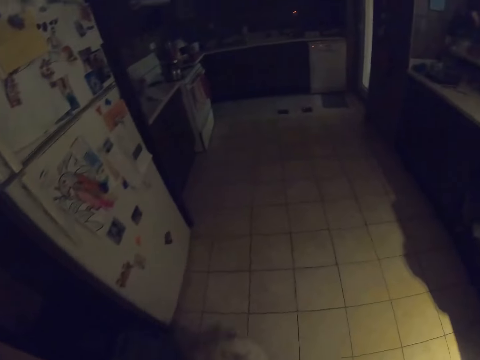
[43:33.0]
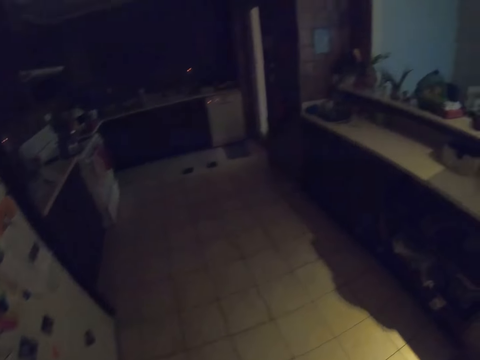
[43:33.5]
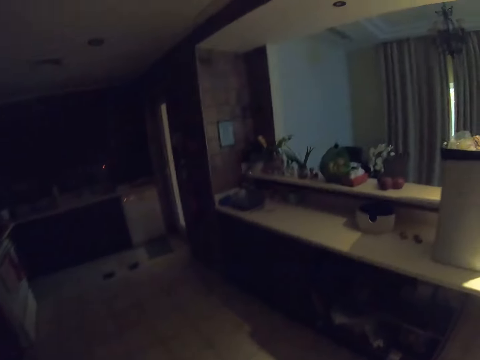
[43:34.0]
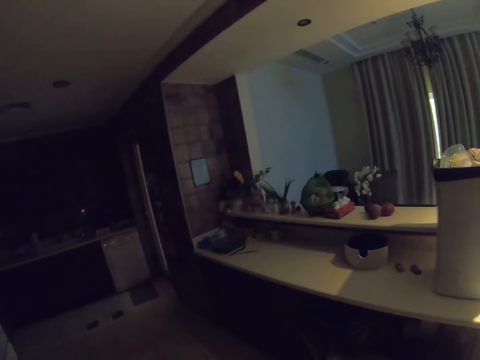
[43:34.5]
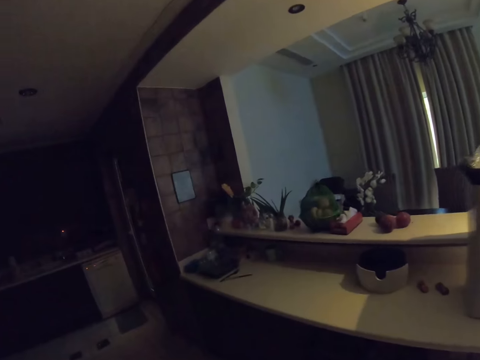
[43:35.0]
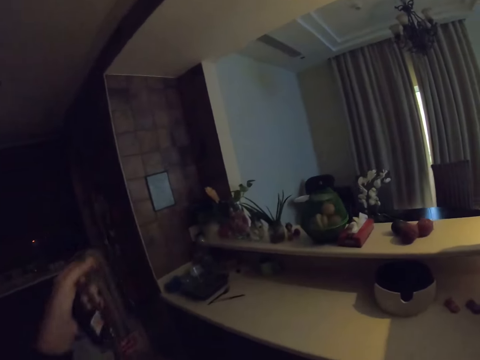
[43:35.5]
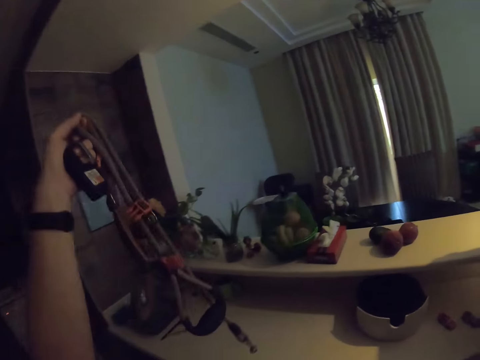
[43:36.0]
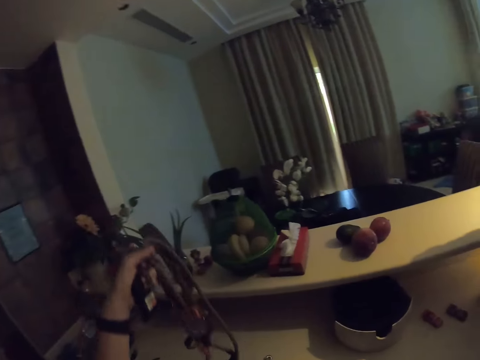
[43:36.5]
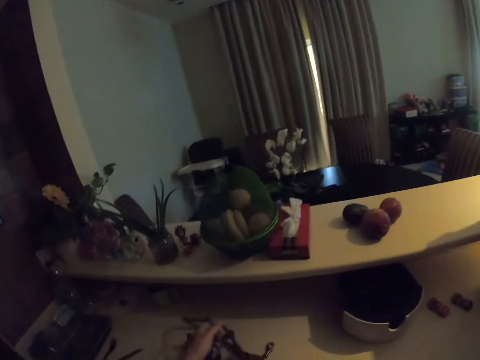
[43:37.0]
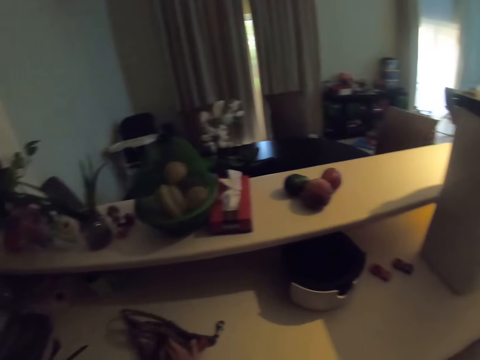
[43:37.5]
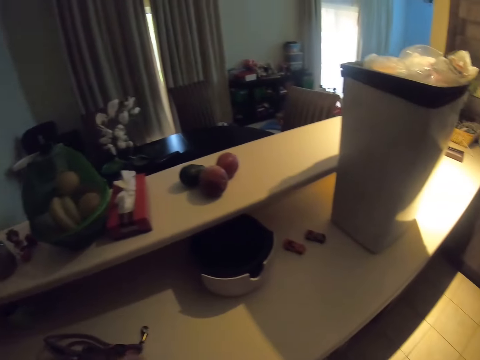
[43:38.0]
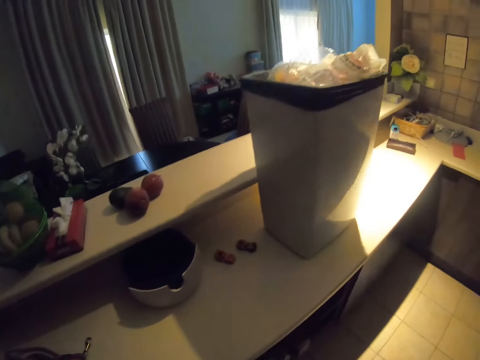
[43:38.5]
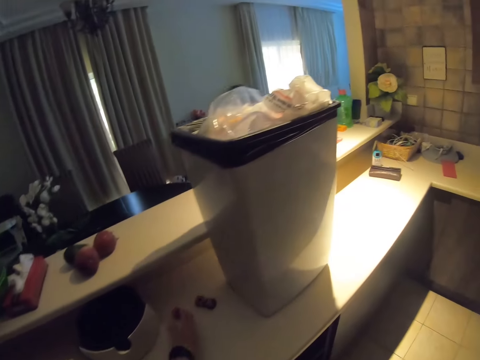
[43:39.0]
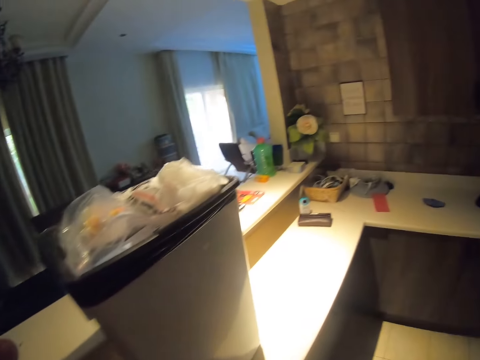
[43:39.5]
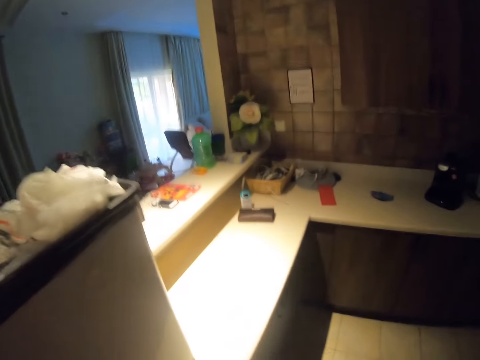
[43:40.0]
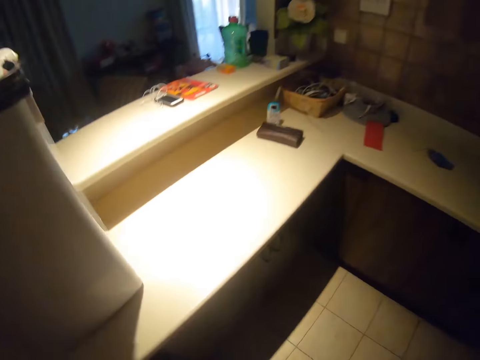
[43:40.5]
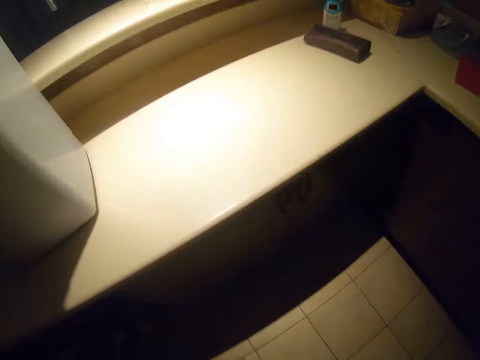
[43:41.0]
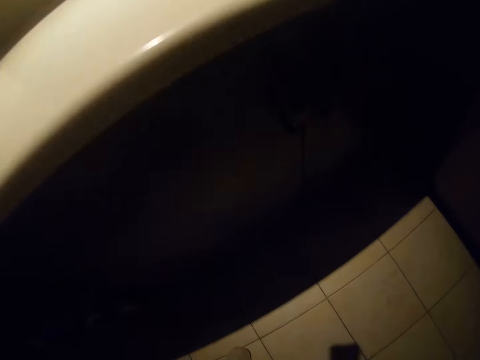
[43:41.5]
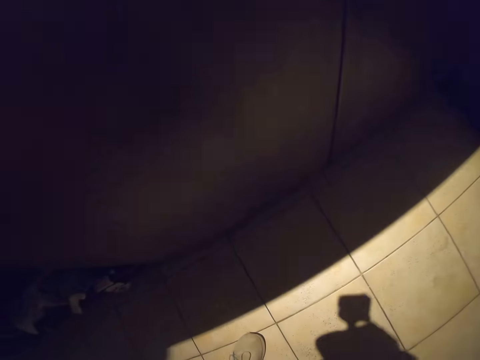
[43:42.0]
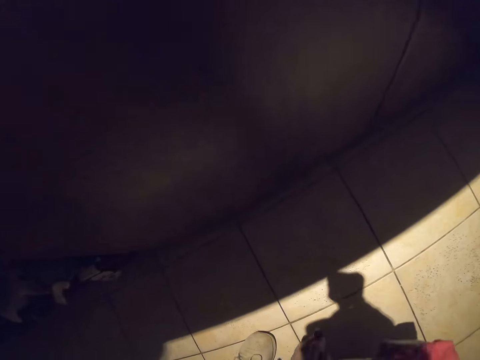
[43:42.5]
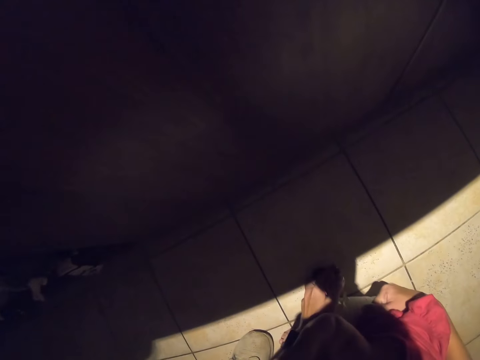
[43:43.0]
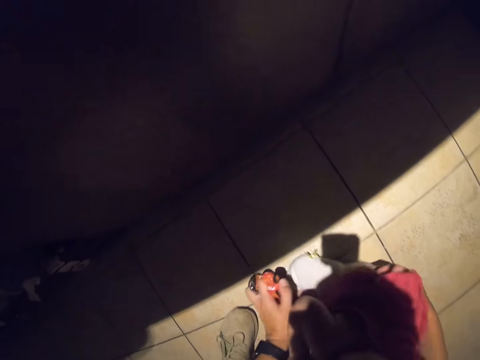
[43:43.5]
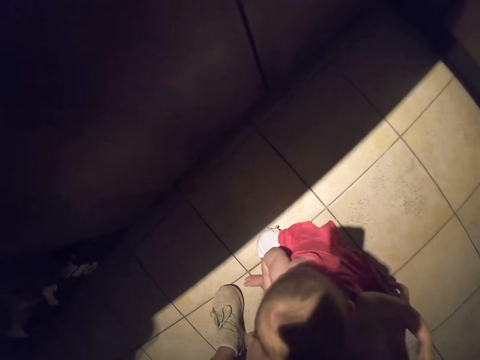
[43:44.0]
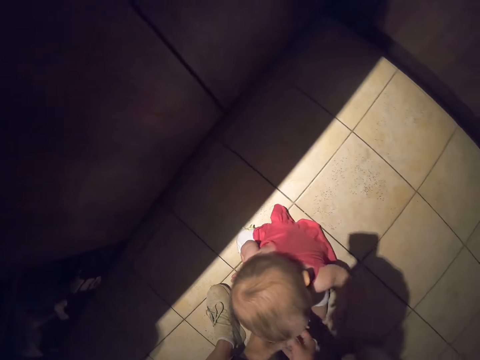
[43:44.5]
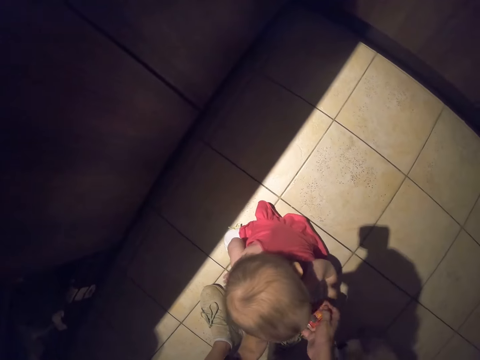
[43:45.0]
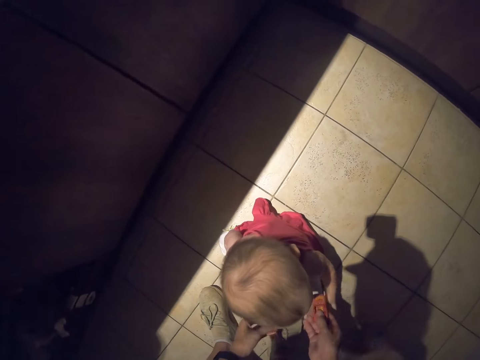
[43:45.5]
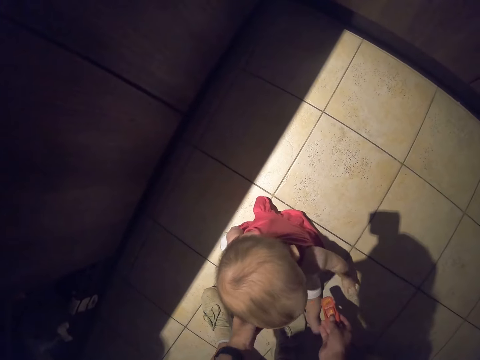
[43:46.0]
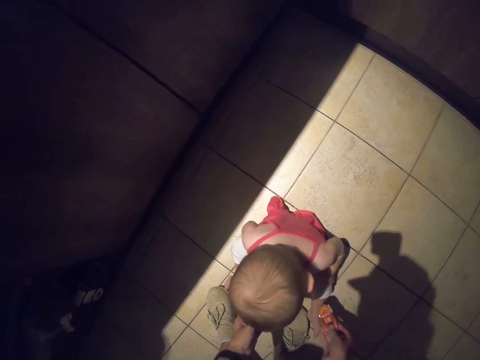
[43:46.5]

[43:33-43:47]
The camera wearer places the dog leash on the counter top. They walk. They pick up a kid from the floor. They place the kid on the floor.

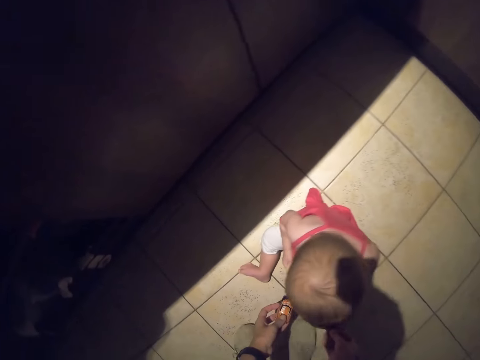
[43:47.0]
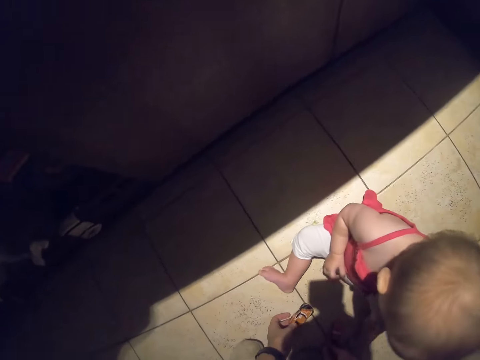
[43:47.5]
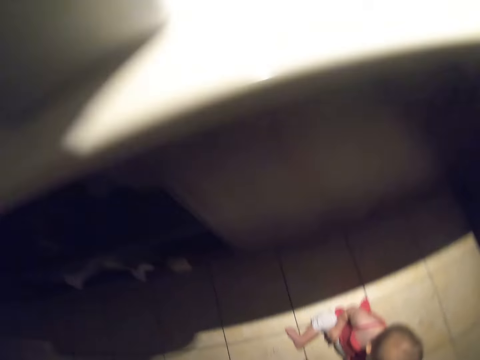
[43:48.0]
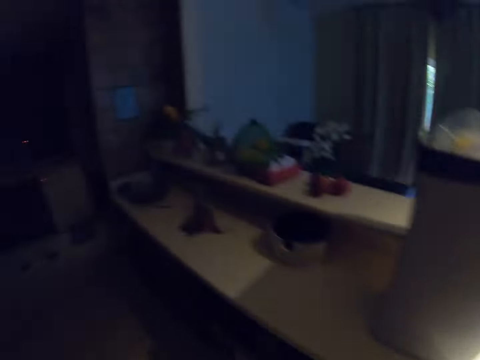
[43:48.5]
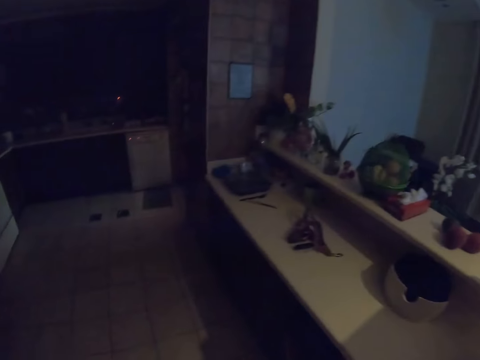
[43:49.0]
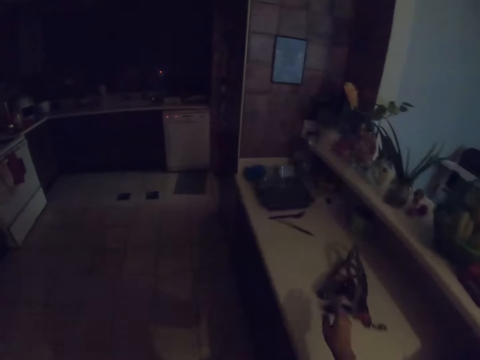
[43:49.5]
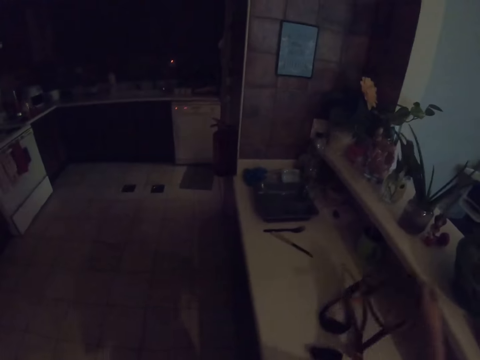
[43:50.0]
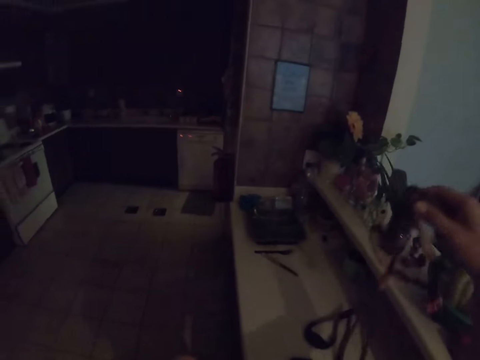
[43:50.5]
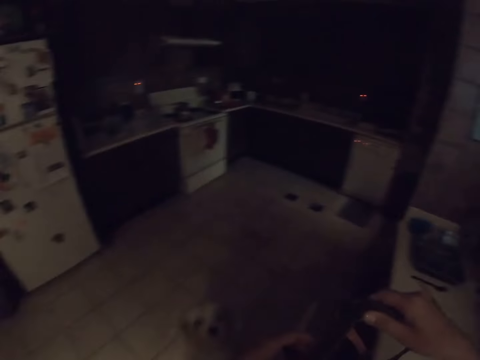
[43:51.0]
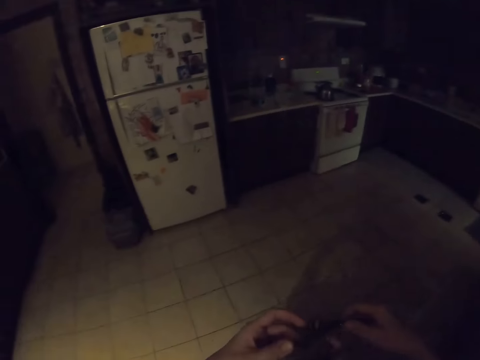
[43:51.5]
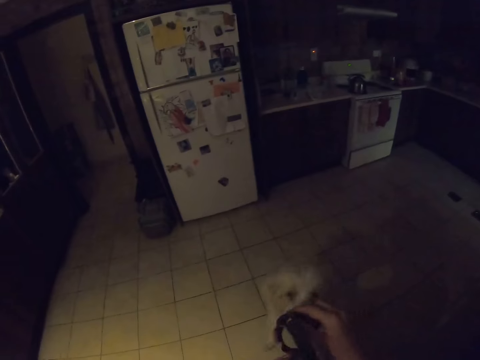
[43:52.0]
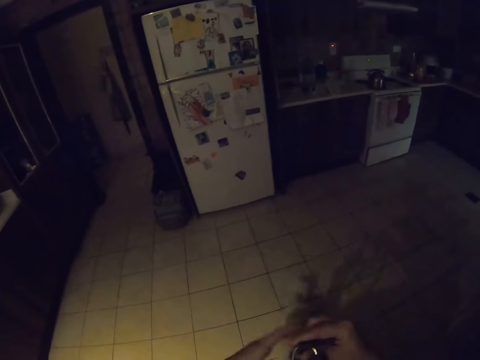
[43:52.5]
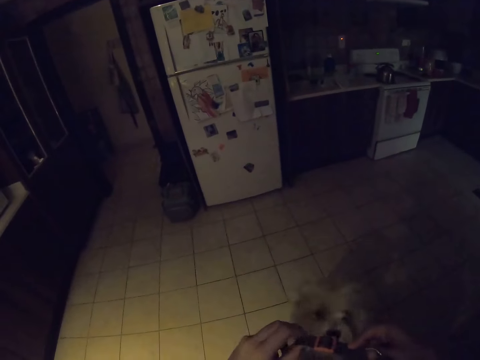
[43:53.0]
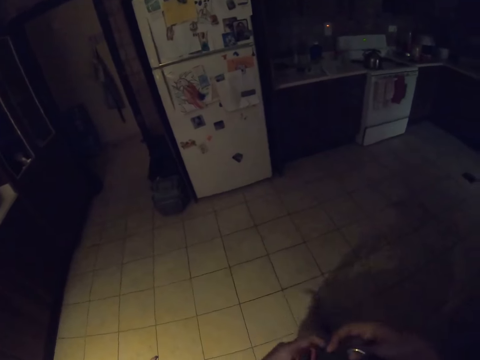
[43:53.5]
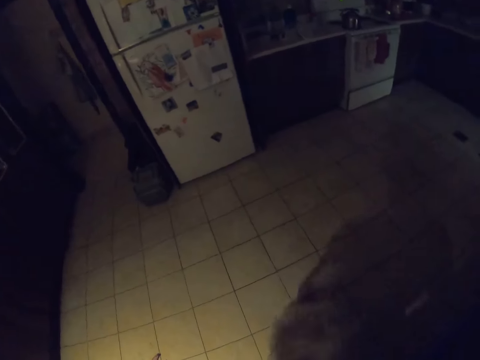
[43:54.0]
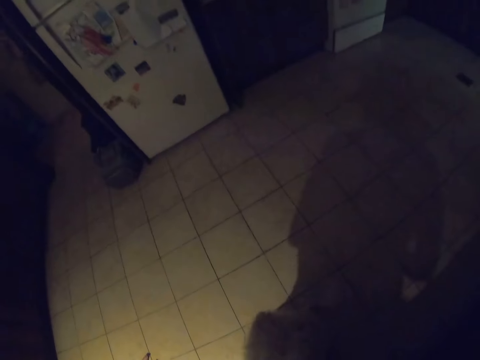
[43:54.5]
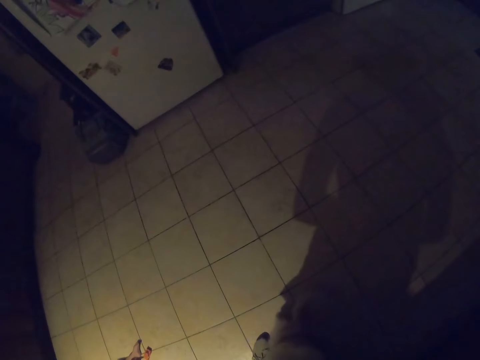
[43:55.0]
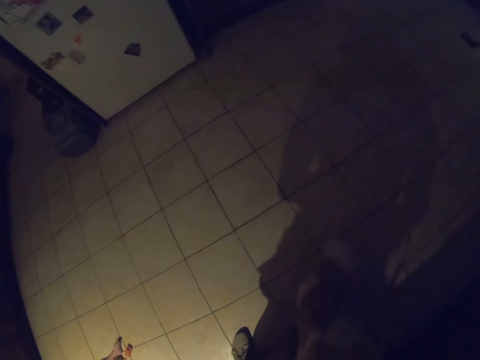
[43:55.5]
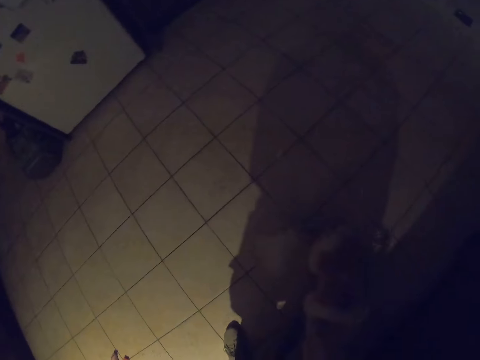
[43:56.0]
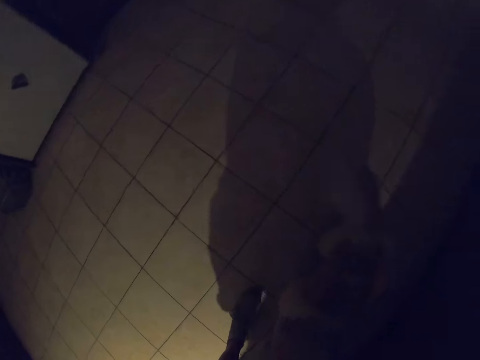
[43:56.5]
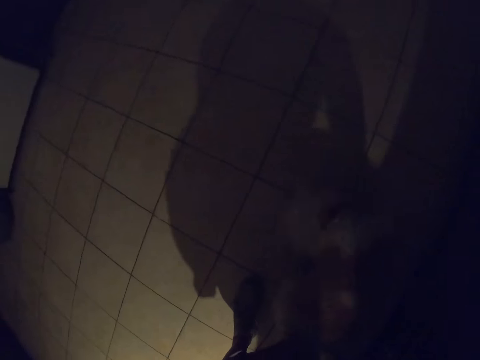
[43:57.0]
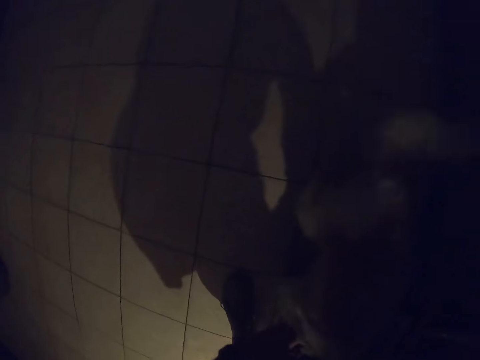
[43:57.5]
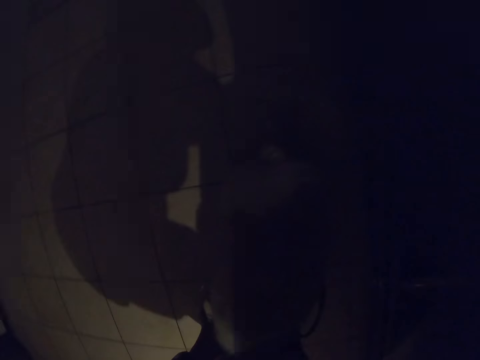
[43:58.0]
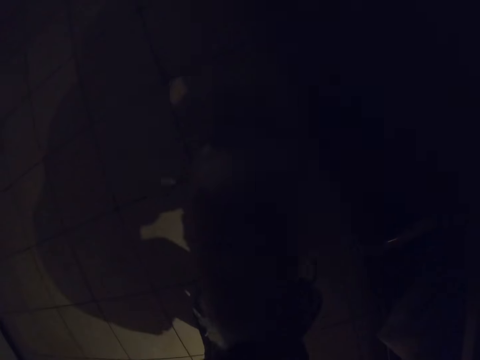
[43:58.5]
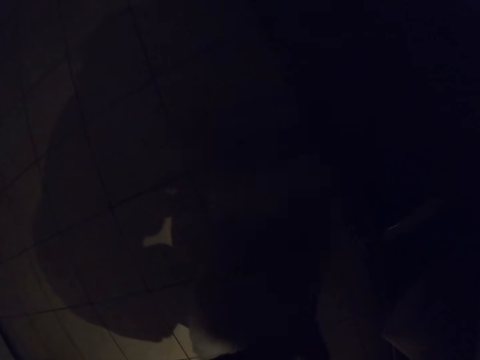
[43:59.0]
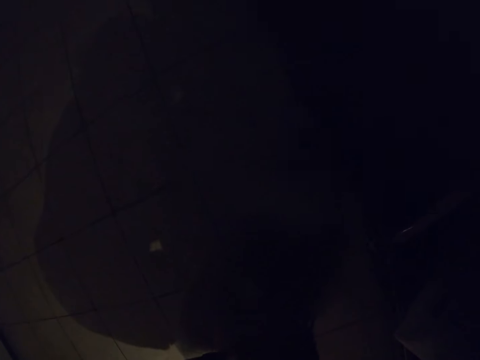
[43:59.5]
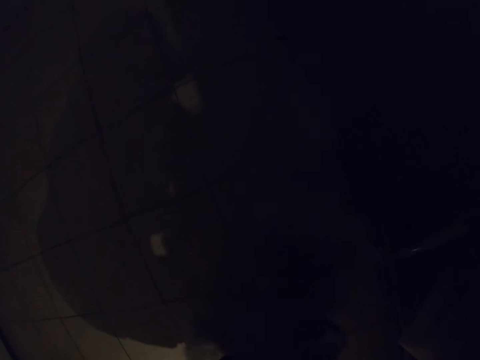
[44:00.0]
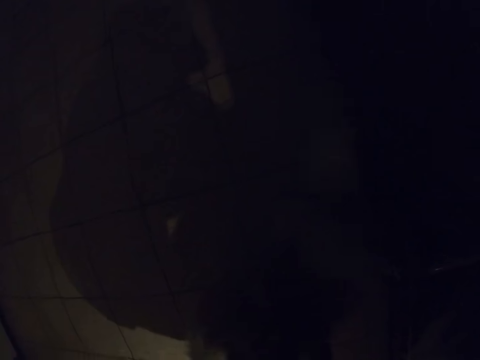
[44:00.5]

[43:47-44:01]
The camera wearer places the toys on the floor. They walk. They pick up the dog leash from the counter. They hold the leash. They place the dog leash on the dog.
